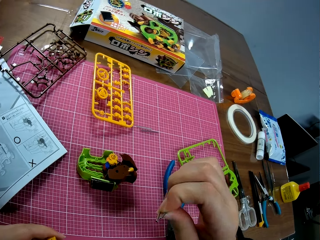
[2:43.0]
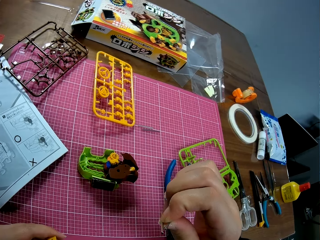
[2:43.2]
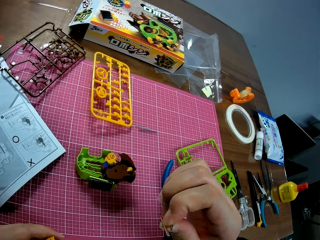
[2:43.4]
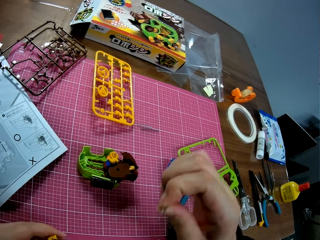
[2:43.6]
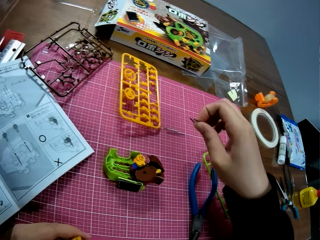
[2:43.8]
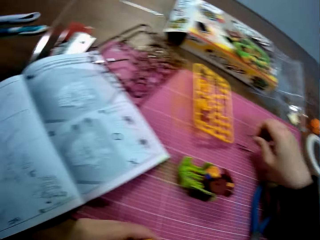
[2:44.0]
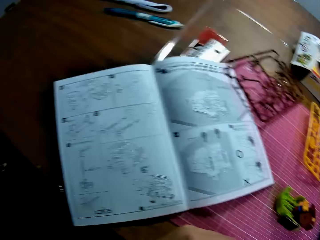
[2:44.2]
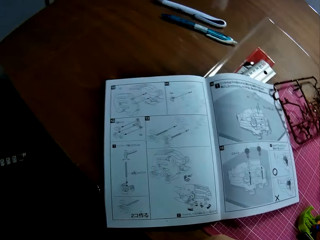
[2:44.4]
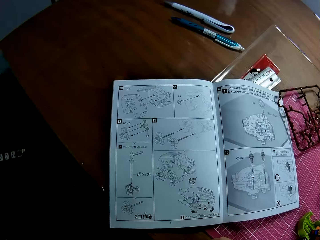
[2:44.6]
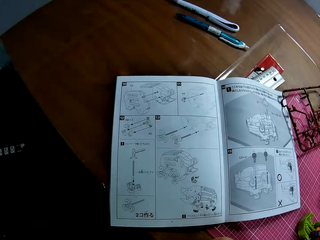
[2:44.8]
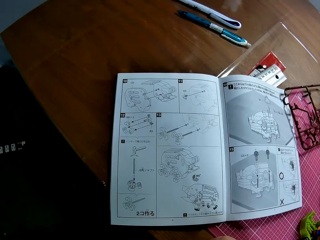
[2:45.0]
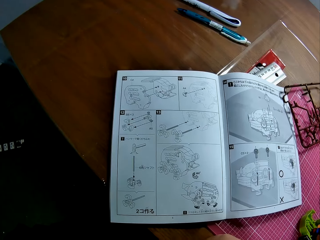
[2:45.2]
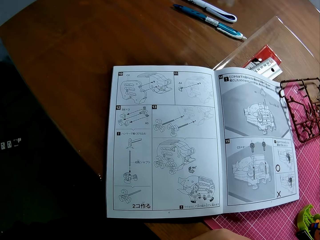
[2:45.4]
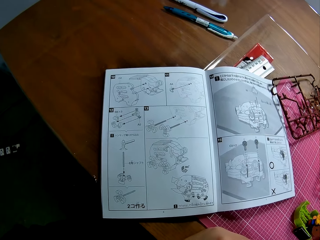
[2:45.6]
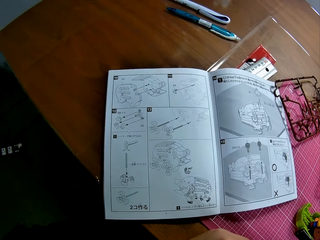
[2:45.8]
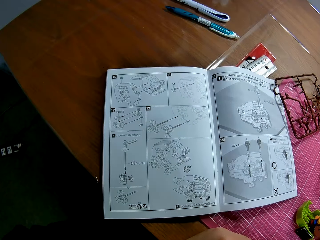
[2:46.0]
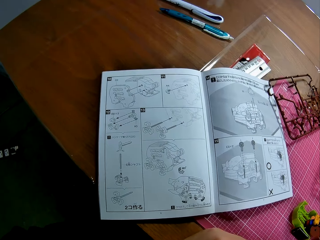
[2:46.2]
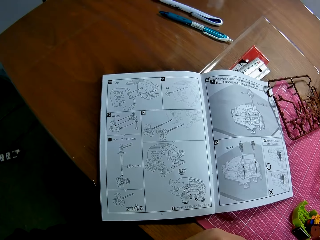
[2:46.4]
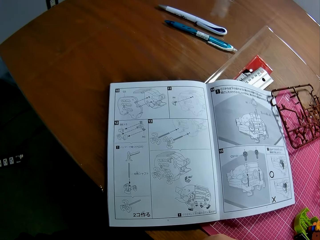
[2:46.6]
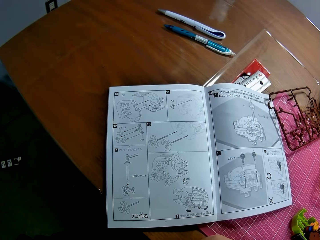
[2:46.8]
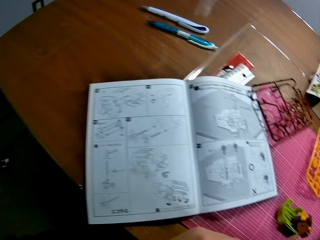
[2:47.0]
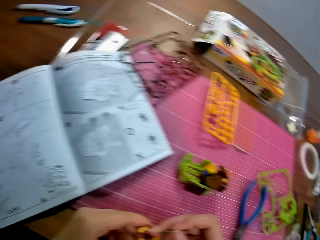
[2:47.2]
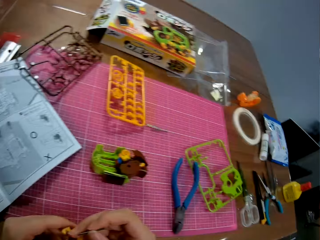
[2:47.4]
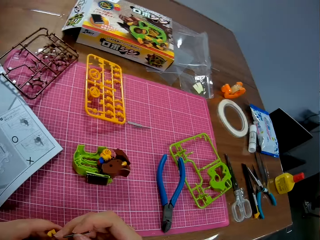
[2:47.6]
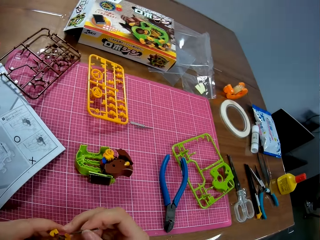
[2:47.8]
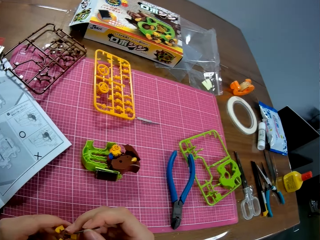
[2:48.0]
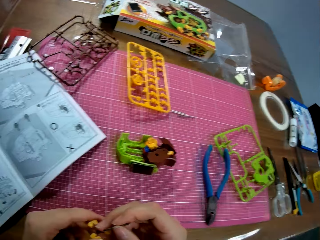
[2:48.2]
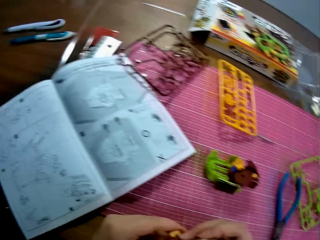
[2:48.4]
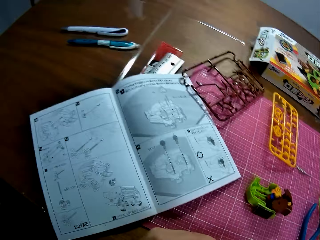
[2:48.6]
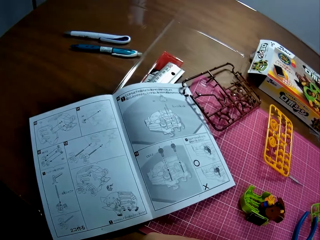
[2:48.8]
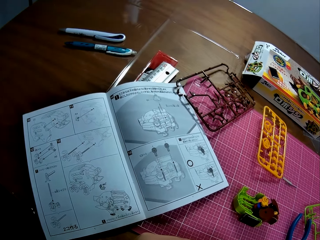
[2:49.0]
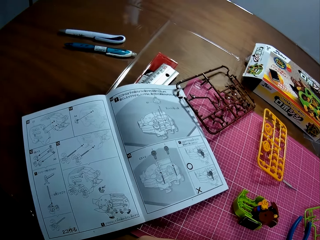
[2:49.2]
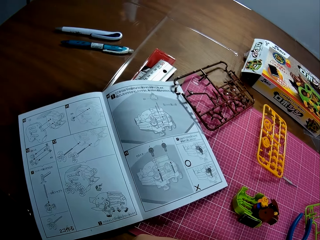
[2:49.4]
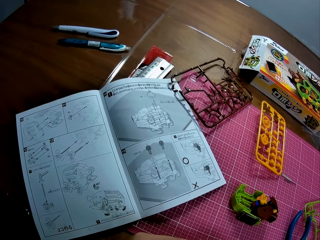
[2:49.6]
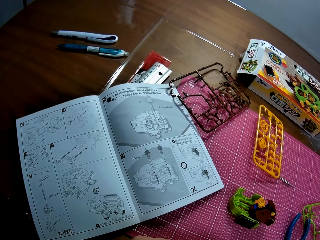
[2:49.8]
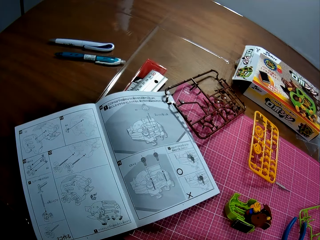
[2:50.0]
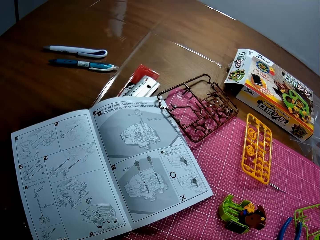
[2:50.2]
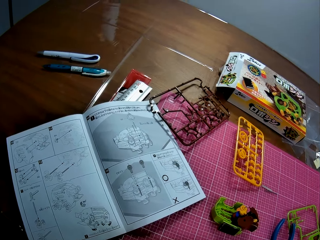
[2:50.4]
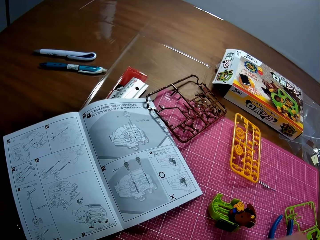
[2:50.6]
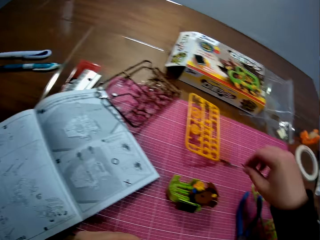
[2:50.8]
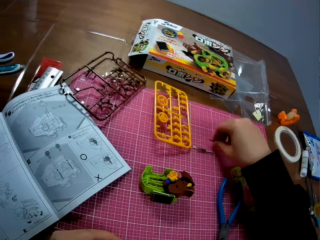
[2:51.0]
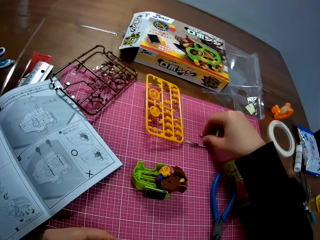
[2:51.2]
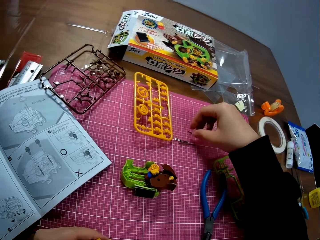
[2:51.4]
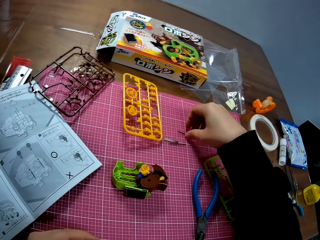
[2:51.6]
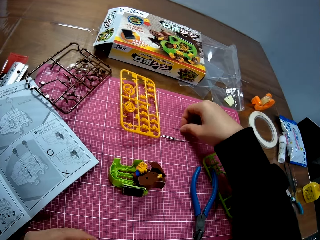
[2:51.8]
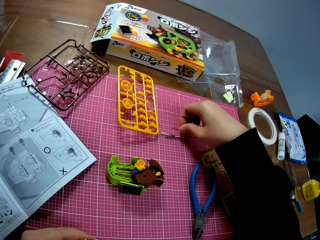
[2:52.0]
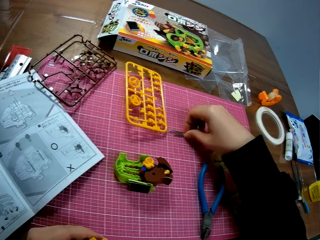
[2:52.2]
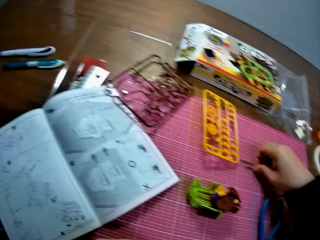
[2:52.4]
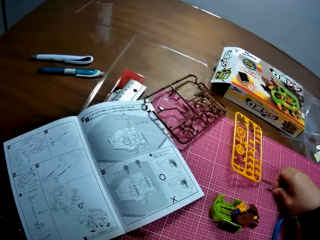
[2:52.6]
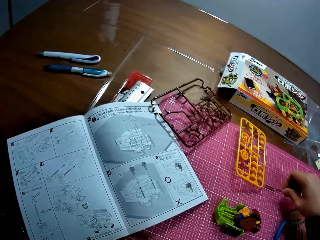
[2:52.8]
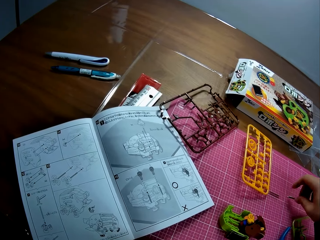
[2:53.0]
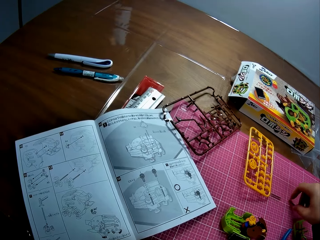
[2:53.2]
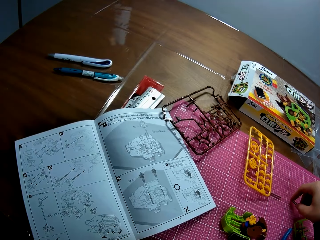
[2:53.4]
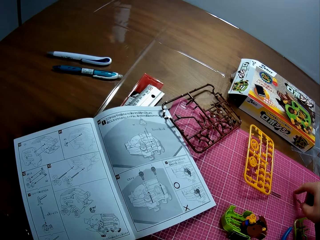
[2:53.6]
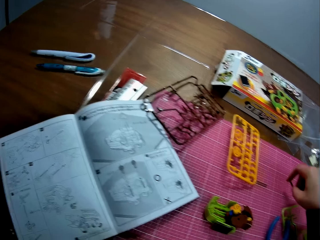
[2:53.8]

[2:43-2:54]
The camera wearer takes the model pieces on the table. He looks at the model pieces. He puts down the model pieces. He looks at the sketch paper. He looks at the model piece in his hand. He looks at the sketch paper. He drops the small metal on the table. He pushes together the model piece.

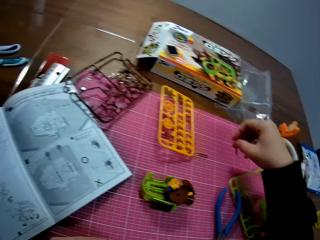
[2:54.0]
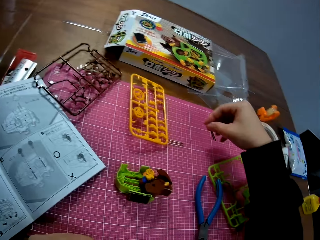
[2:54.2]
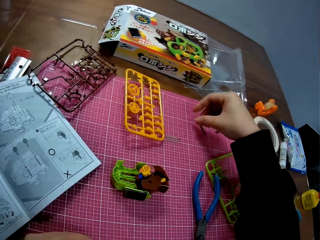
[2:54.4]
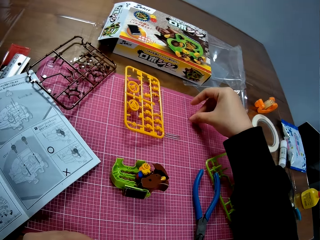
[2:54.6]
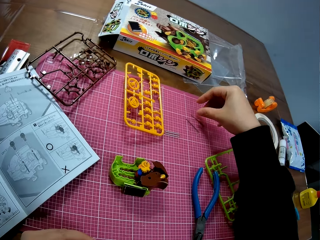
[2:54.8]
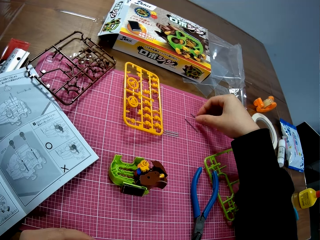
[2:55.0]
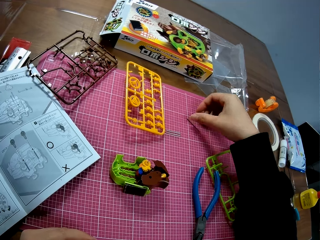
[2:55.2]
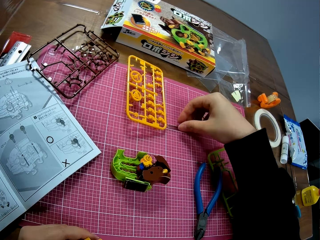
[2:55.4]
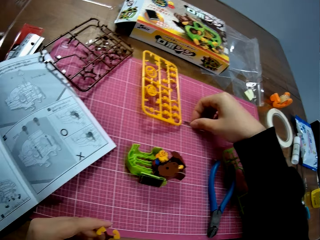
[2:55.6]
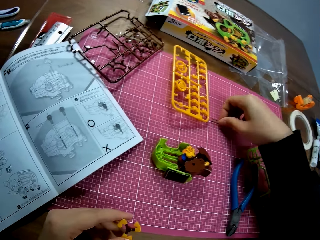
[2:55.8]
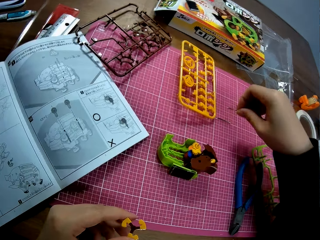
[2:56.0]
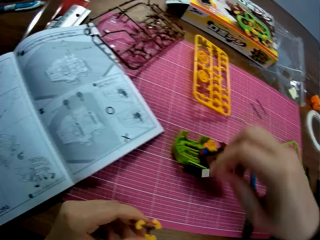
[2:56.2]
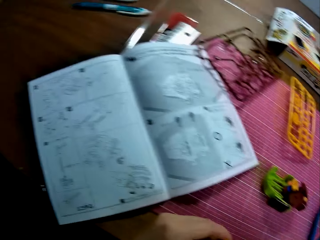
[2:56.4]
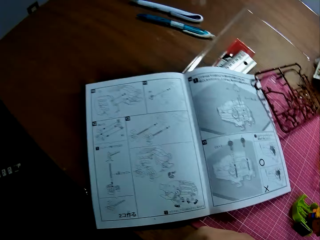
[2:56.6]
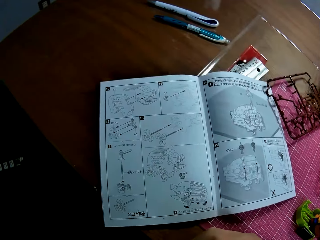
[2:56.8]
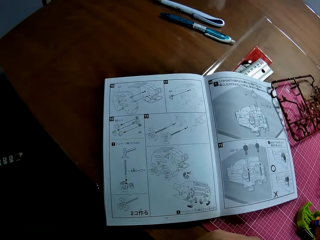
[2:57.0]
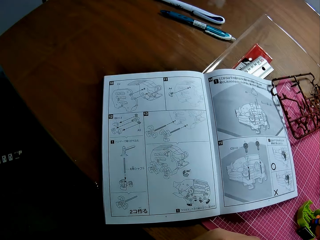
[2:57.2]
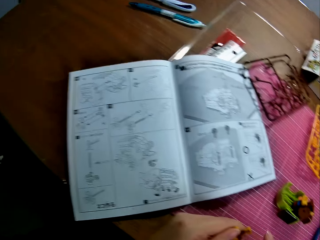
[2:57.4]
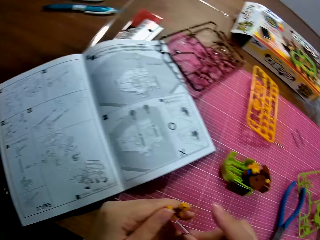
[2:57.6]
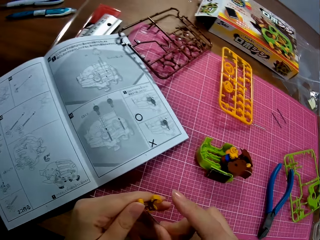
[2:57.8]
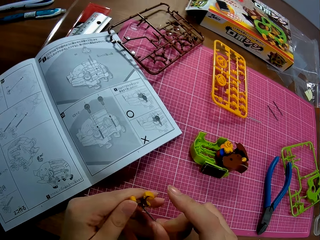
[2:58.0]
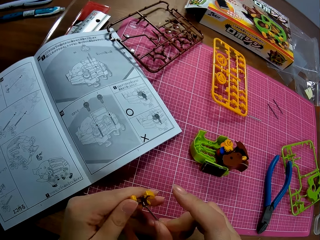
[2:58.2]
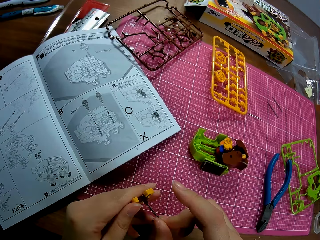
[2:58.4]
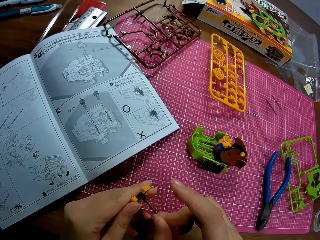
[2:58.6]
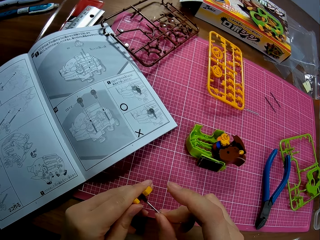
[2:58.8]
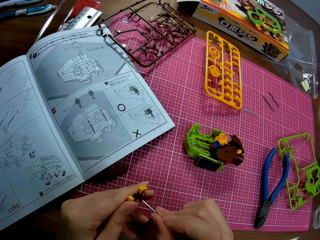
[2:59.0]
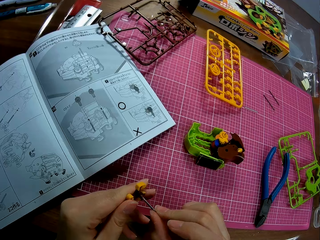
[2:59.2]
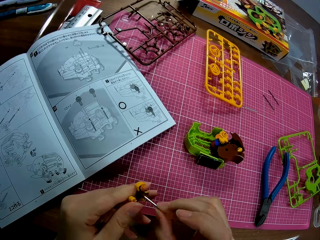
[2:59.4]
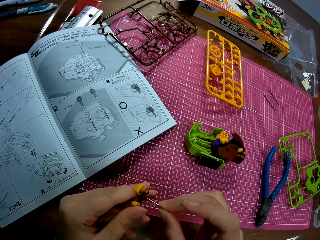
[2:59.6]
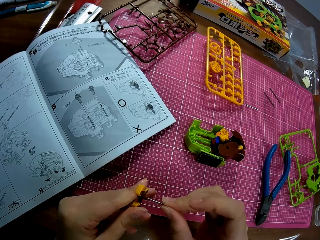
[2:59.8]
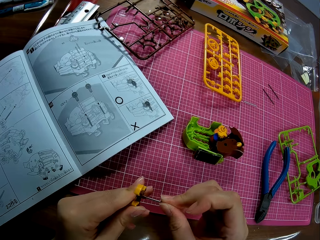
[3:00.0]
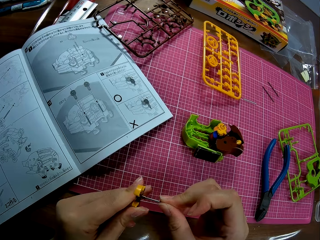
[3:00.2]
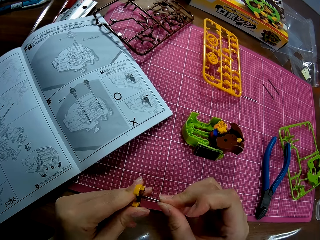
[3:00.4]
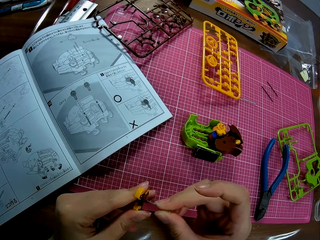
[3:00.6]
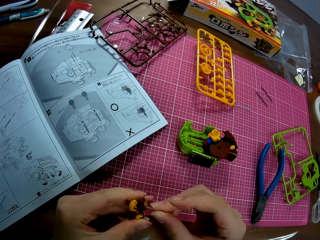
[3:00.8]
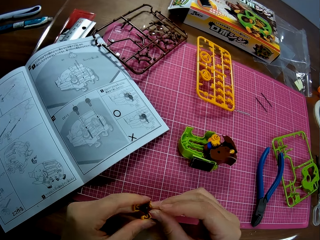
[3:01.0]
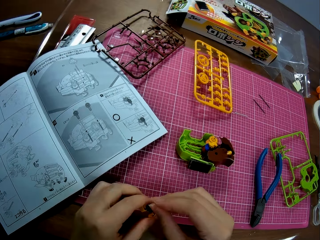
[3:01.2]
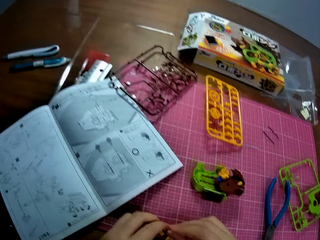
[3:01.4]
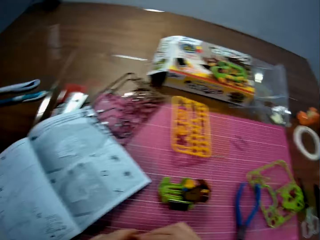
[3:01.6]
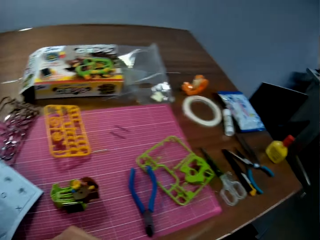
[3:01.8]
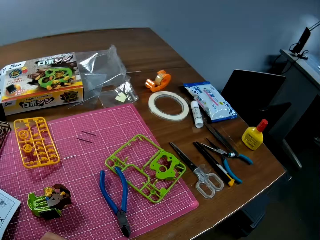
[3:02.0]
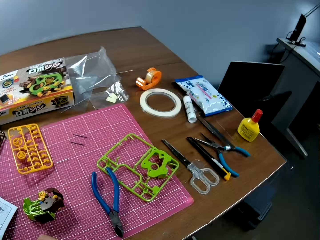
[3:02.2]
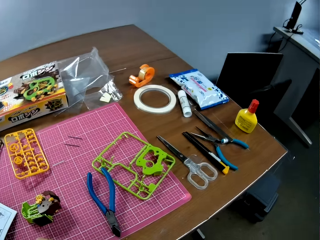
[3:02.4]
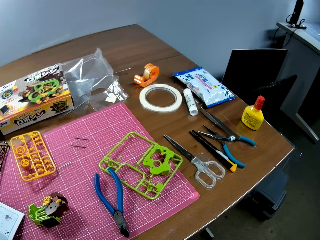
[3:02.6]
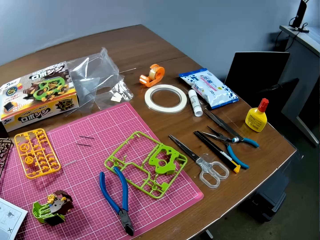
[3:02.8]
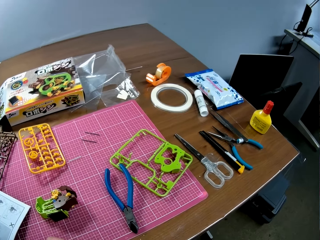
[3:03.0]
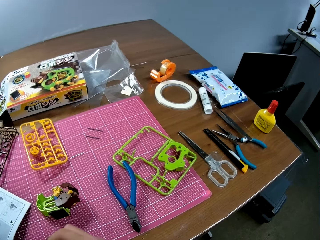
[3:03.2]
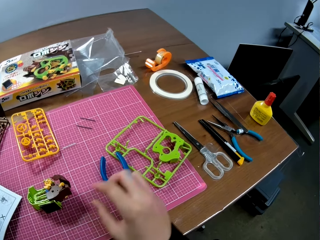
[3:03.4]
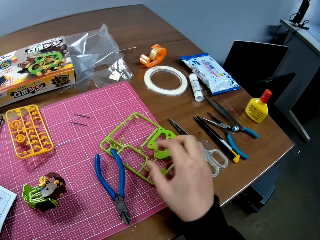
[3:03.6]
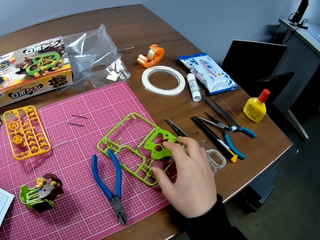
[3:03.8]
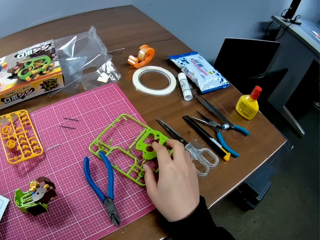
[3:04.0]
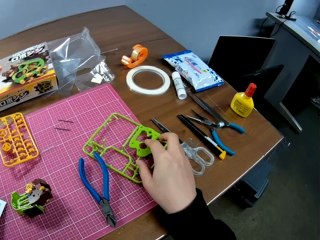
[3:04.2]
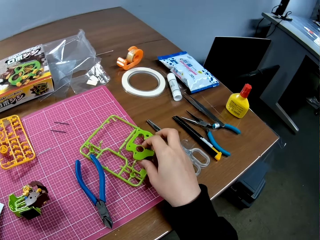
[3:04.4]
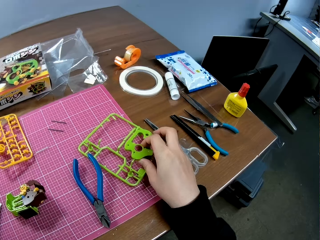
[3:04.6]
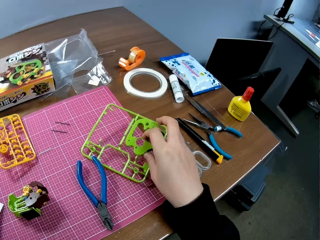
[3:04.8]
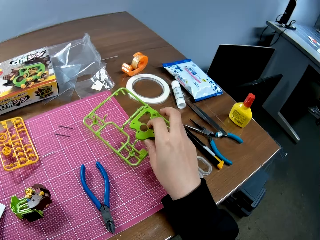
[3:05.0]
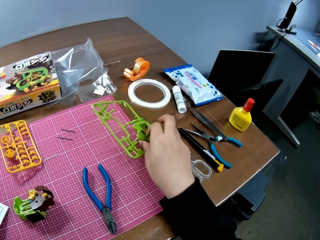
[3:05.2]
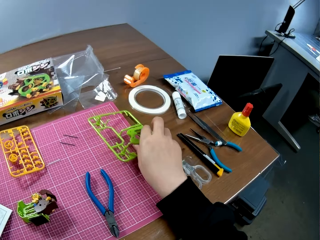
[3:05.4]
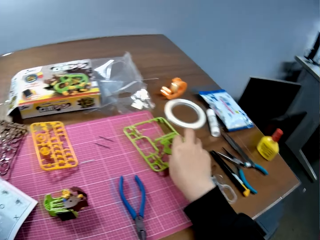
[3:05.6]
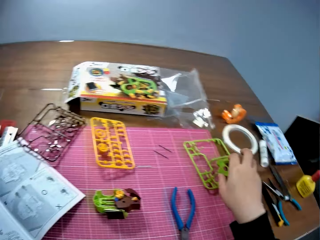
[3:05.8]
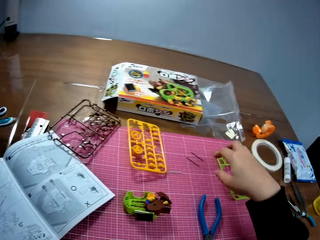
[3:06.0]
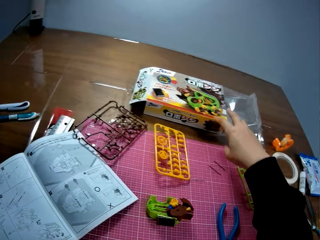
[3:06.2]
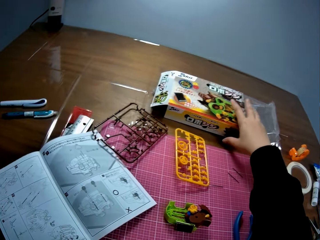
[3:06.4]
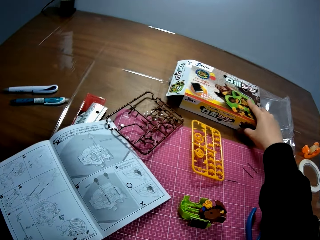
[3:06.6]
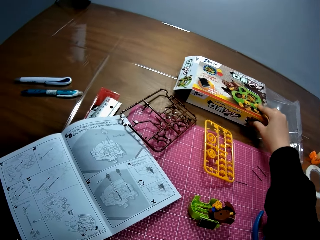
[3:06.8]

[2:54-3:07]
The camera wearer looks at the sketch paper. He puts down the model piece. He picks up another small metal on the table. He looks at the sketch paper. He connects the piggy bank model pieces. He inserts the small metal in the plastic piece in his hand. He touches the laser cut craft kit. He moves a plastic sheet on the table. He touches a carton on the table.
